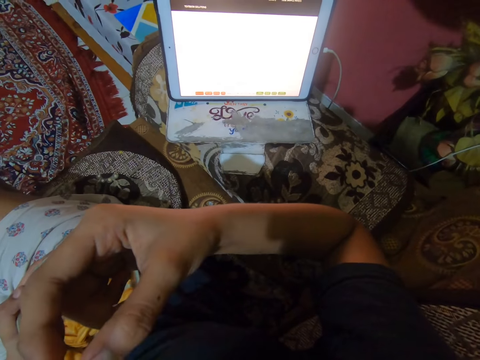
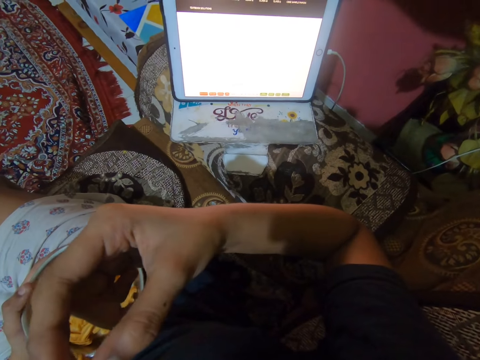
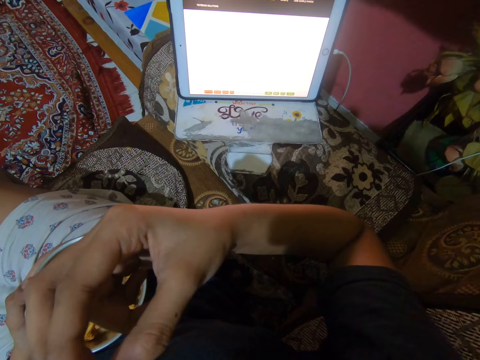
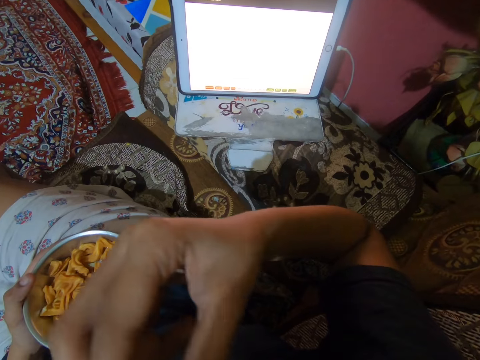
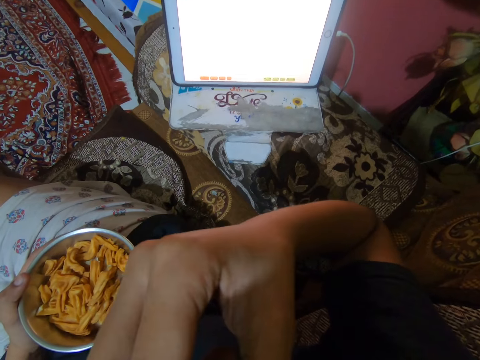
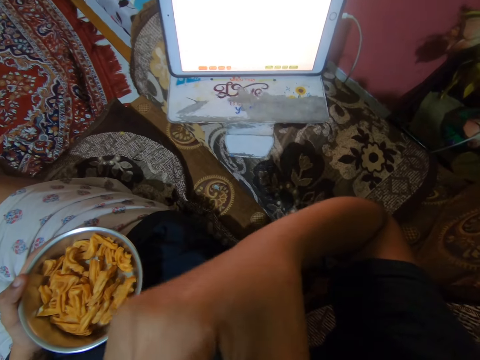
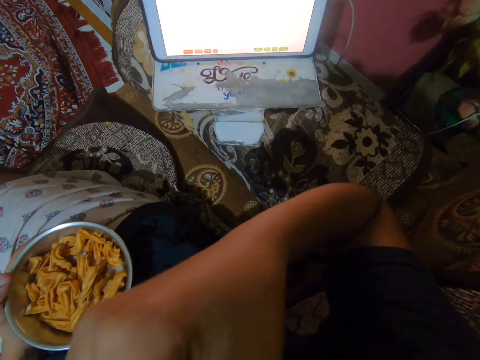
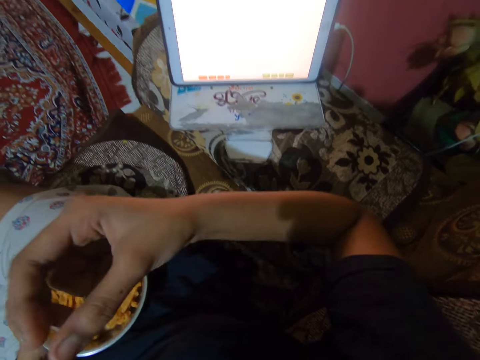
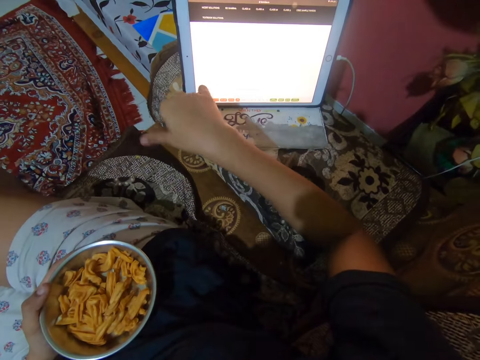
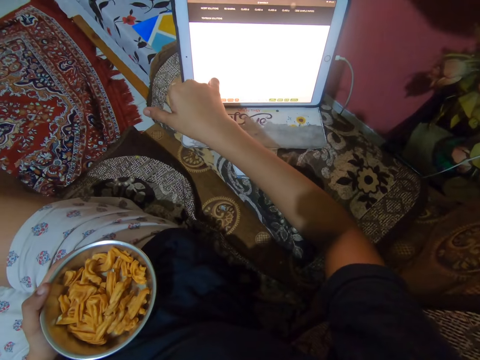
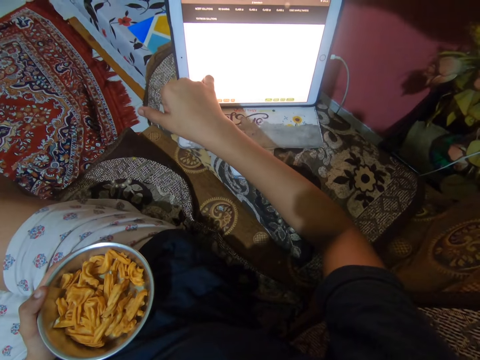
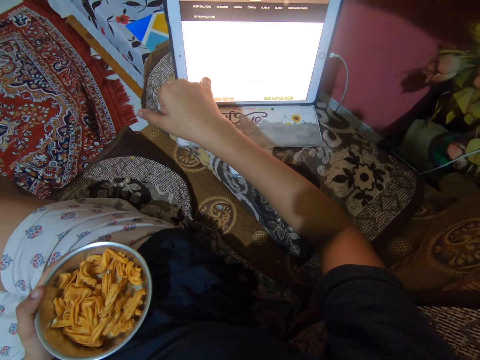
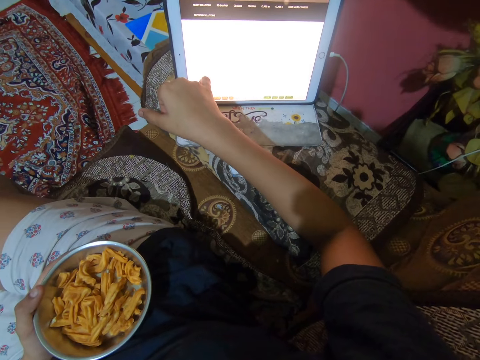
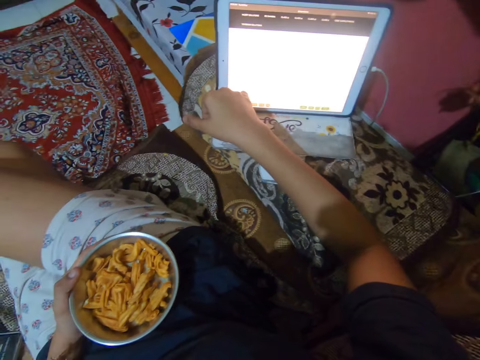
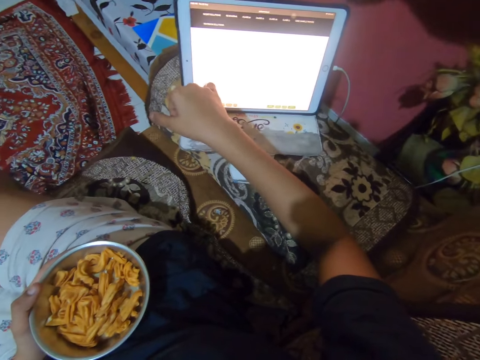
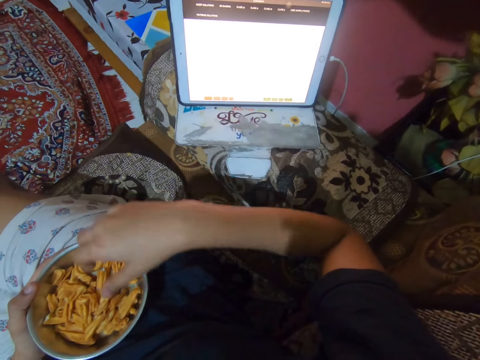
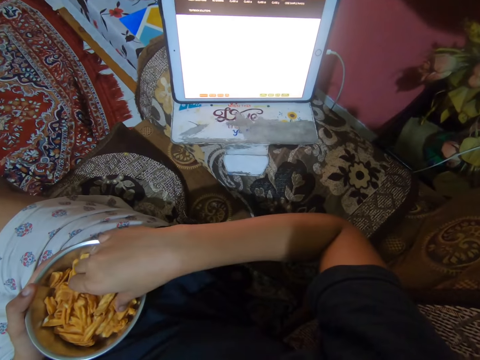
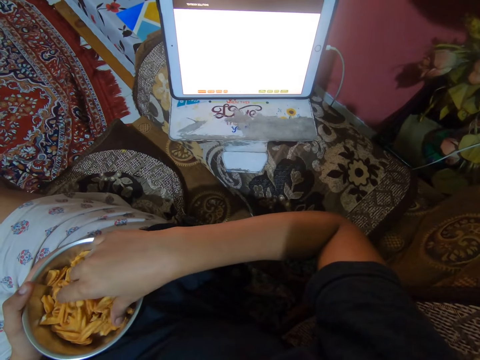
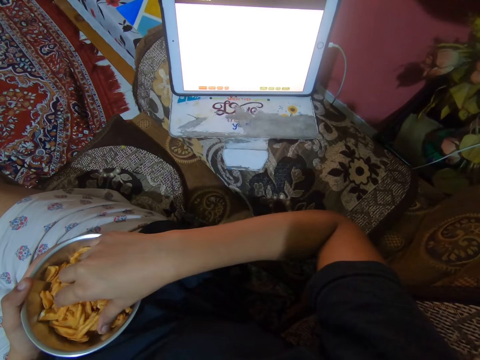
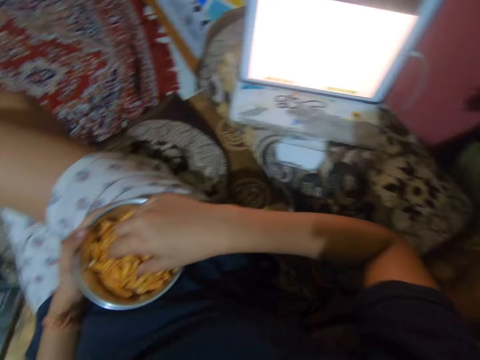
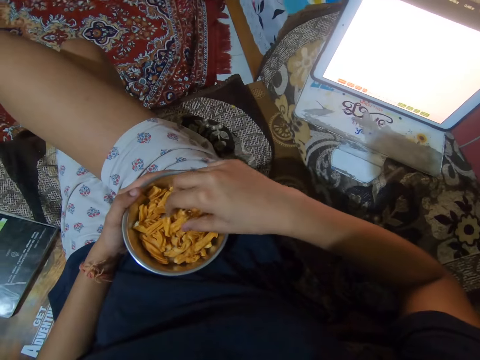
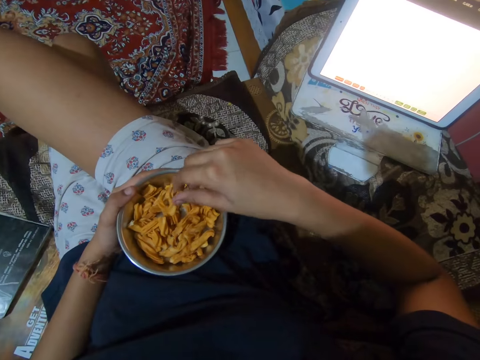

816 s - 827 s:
The camera wearer touches the screen of the iPad with her right finger. She scrolls on the tablet. She takes a chip from the metal bowl with her right hand. She dips her hand in the bowl.

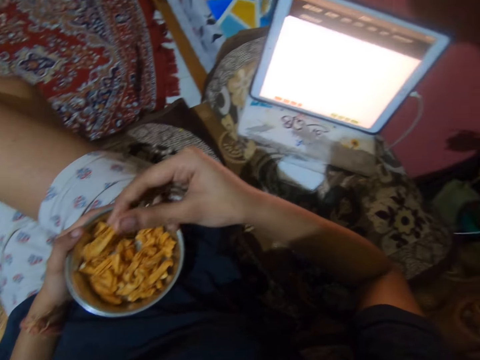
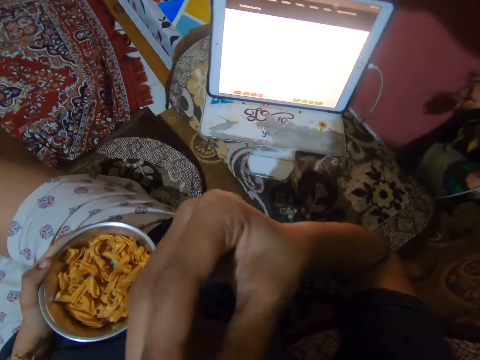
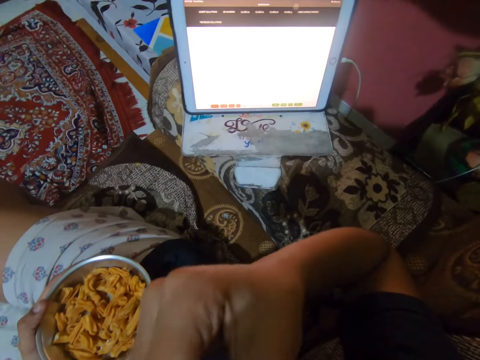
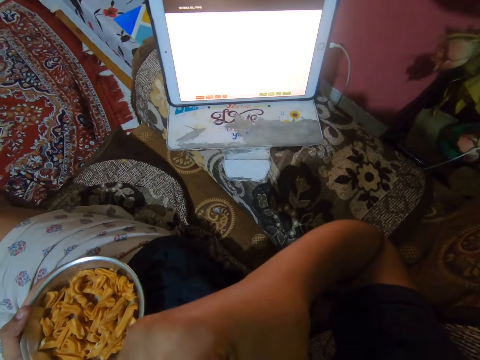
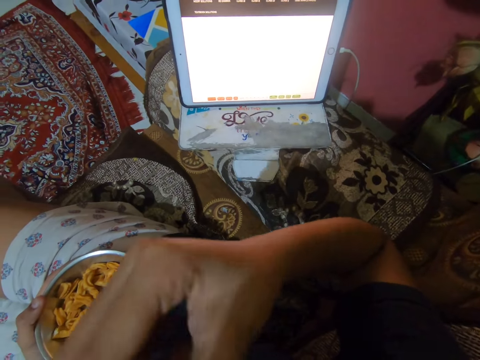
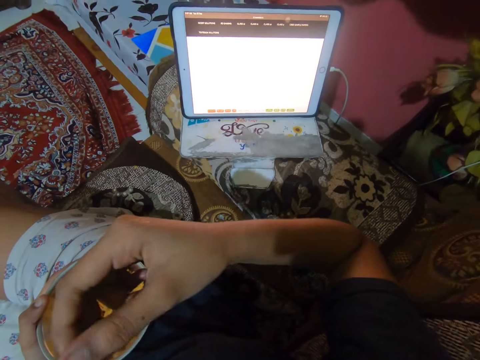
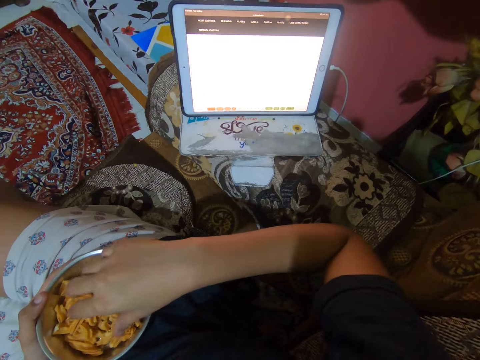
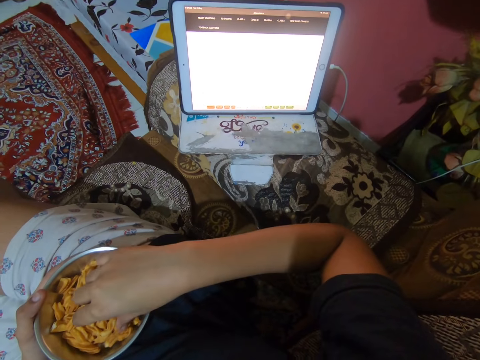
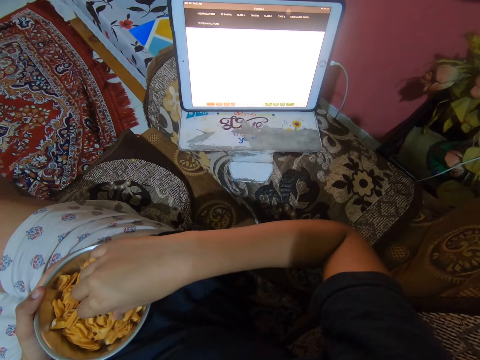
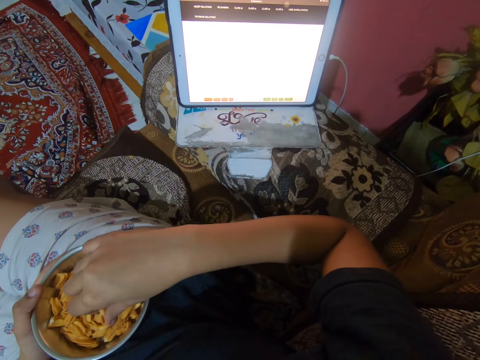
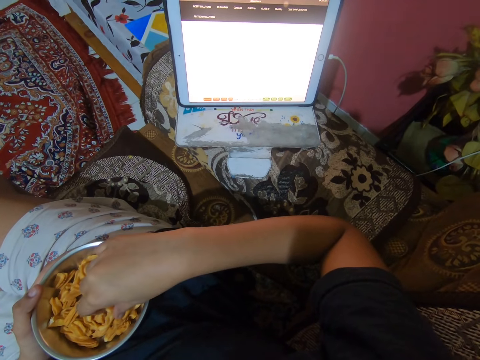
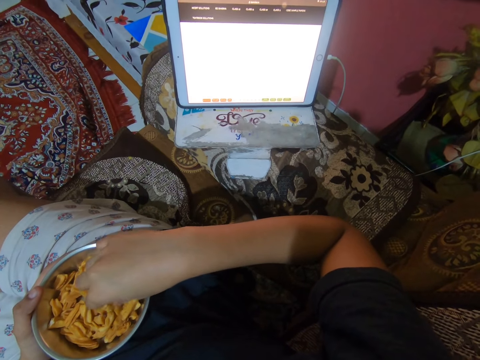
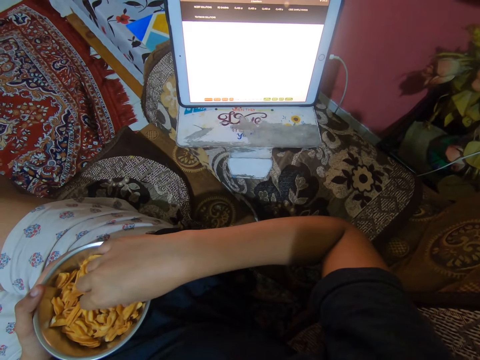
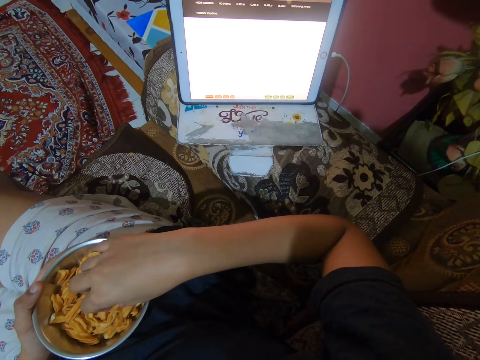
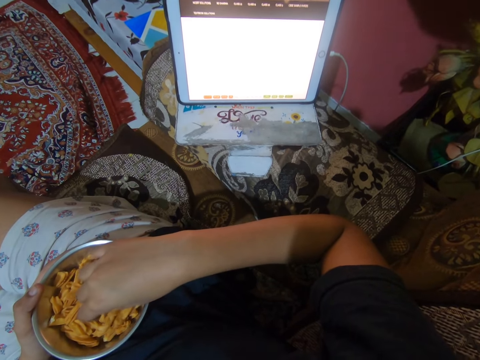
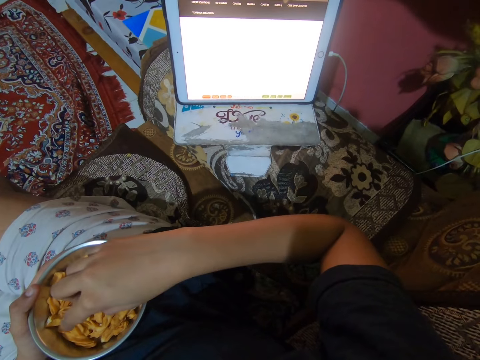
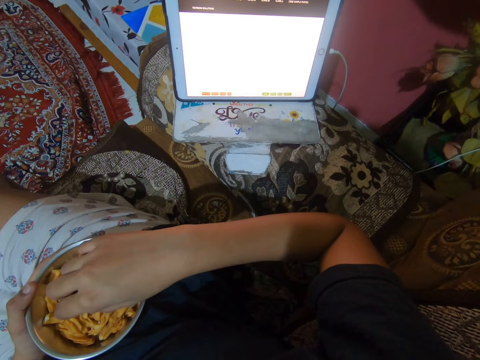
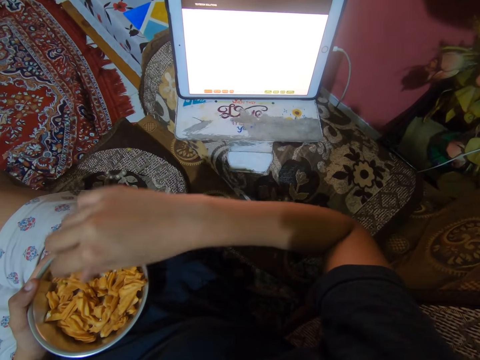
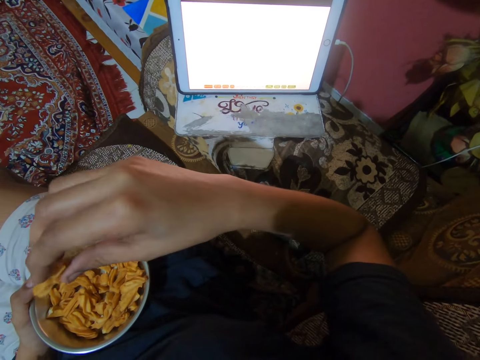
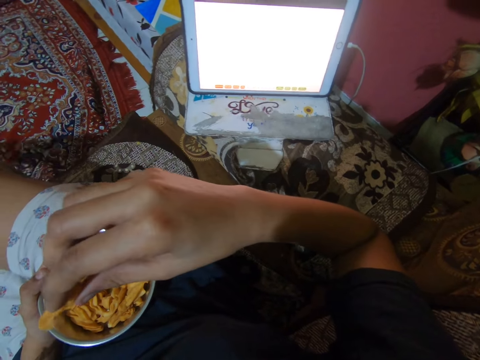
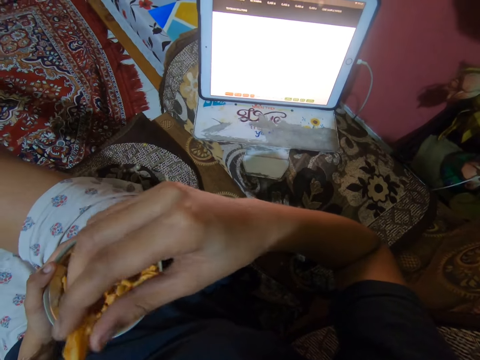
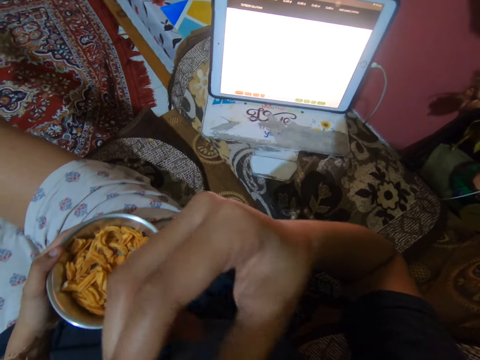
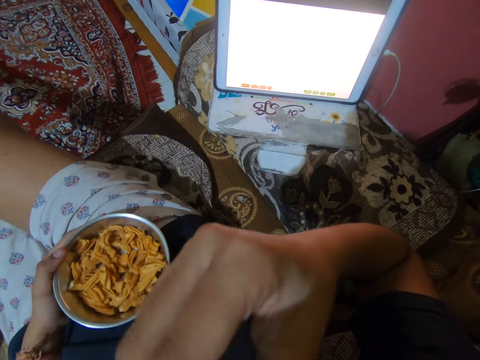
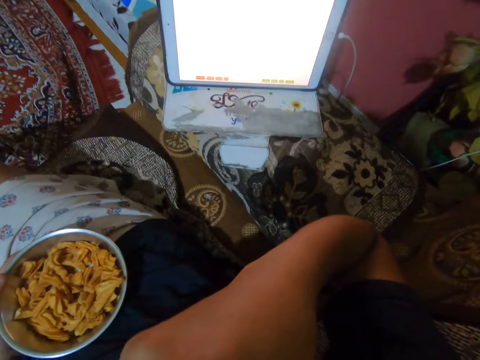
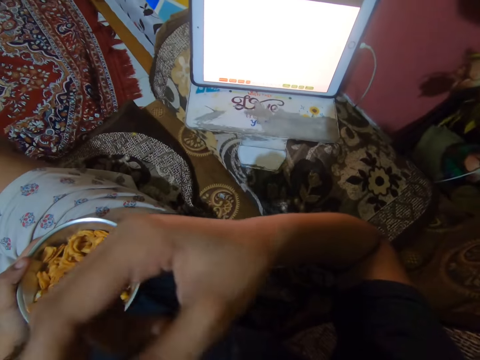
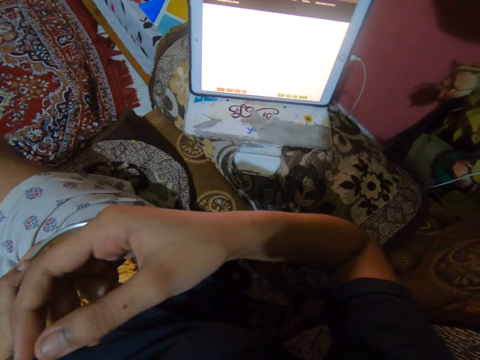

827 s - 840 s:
The camera wearer puts the chip in her mouth with her right hand. She eats the crisps. She takes a chip from the metal bowl with her right hand. She touches the crisps. She puts the chip in her mouth with her right hand. She eats the crisps.

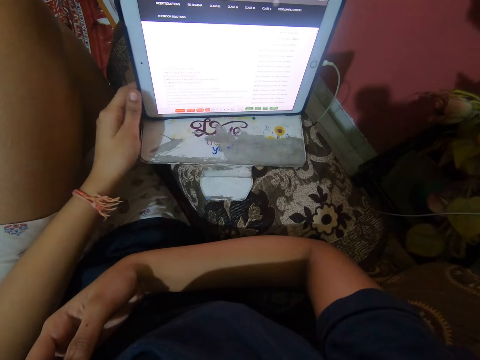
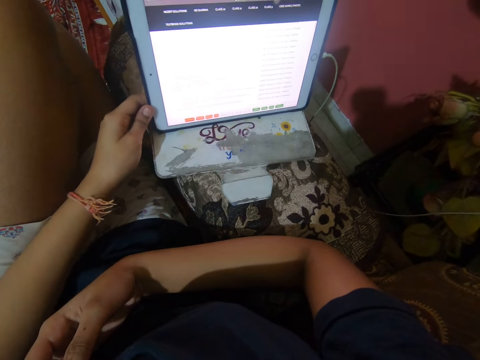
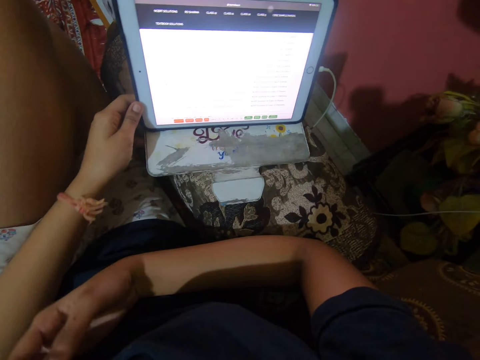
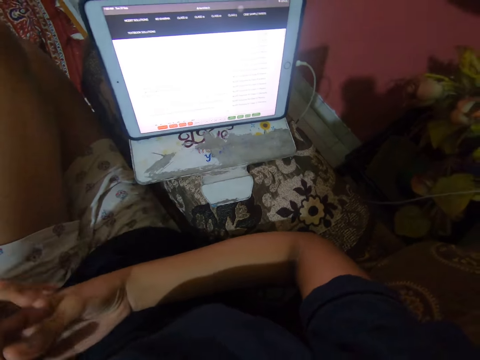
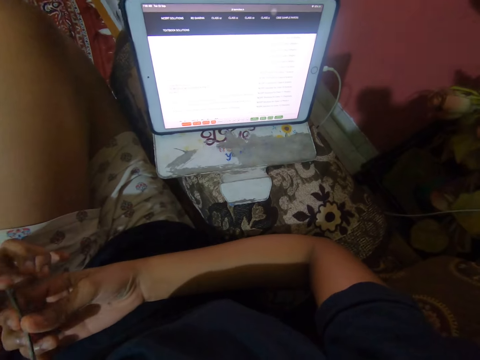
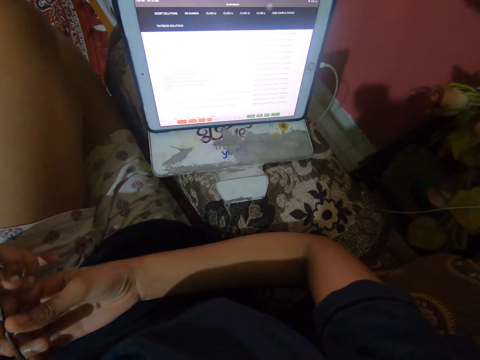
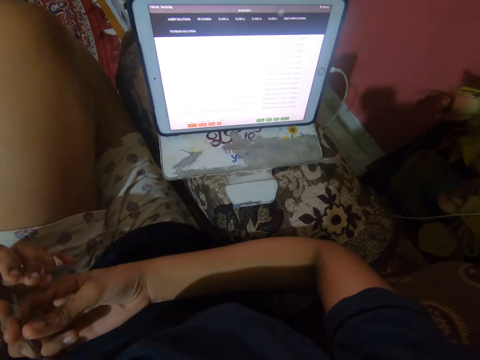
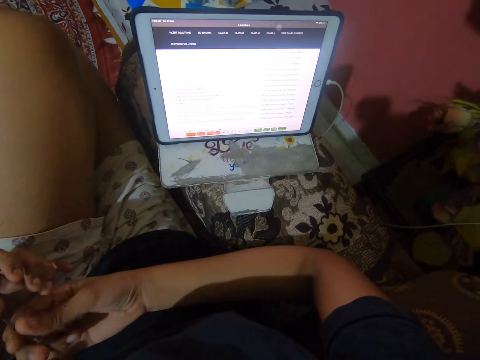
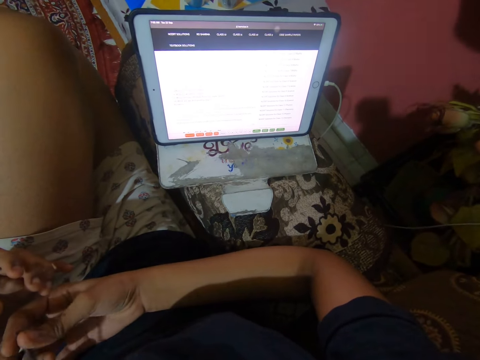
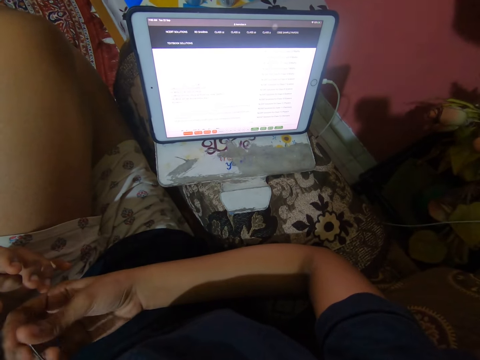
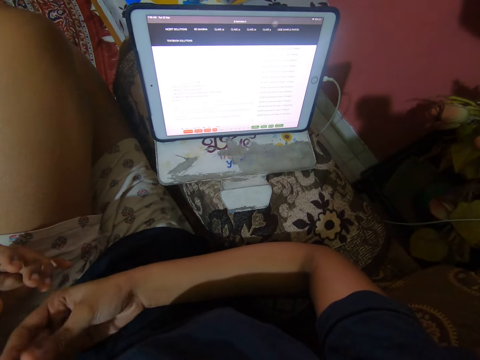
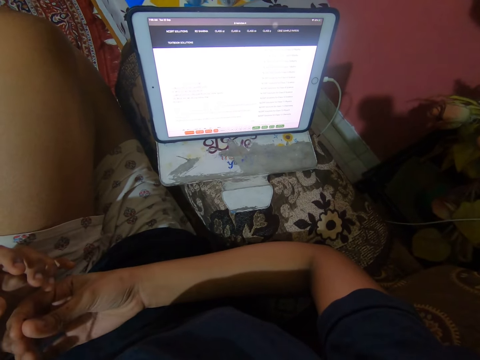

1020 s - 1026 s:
The camera wearer adjusts the iPad on the sofa handle. They stop touching the tablet. They read from the iPad on the sofa handle.
